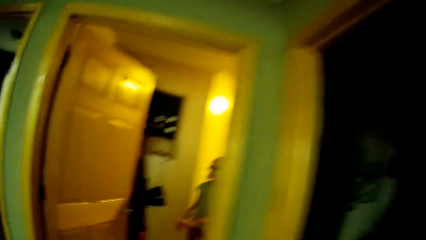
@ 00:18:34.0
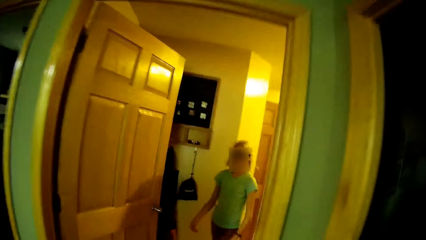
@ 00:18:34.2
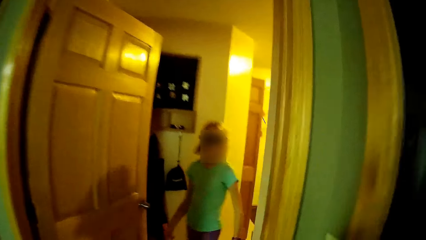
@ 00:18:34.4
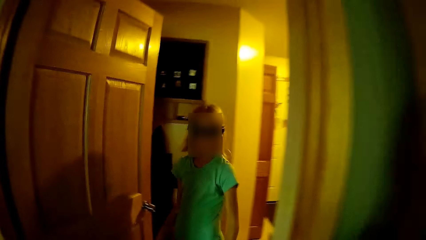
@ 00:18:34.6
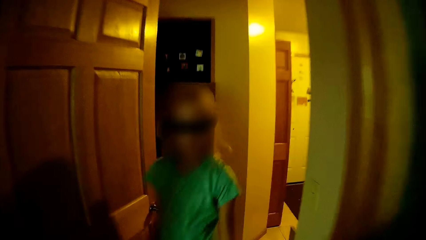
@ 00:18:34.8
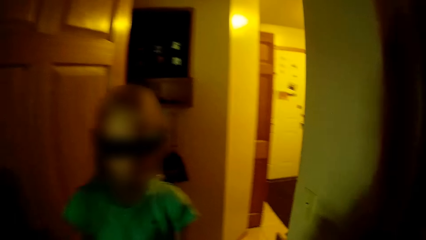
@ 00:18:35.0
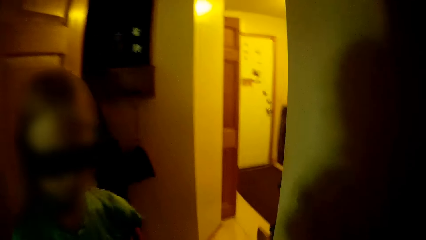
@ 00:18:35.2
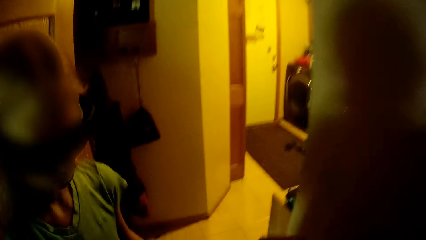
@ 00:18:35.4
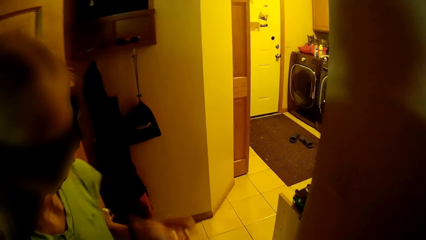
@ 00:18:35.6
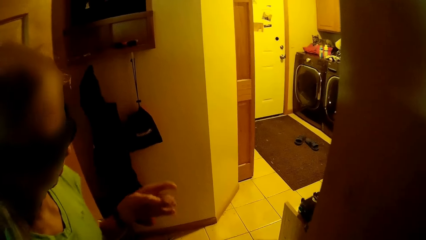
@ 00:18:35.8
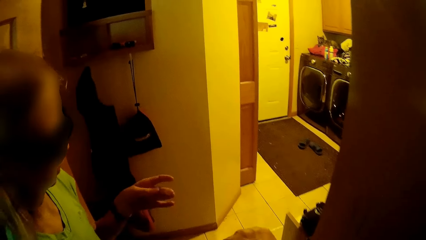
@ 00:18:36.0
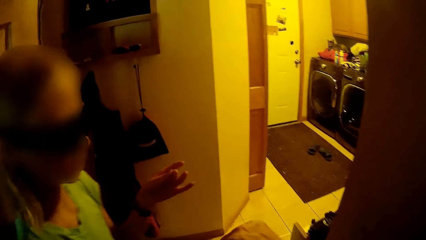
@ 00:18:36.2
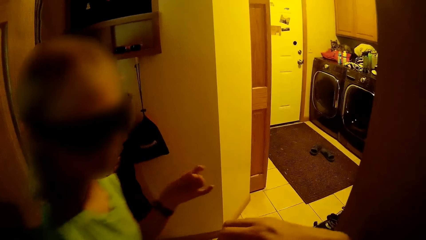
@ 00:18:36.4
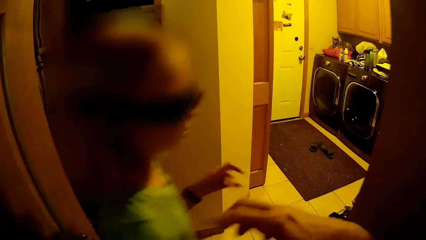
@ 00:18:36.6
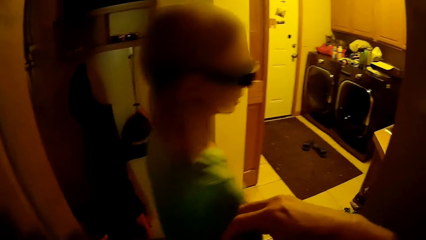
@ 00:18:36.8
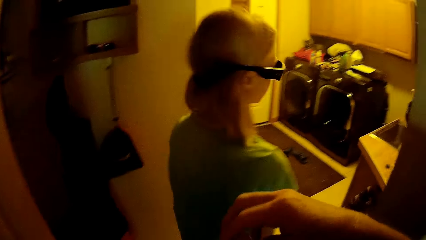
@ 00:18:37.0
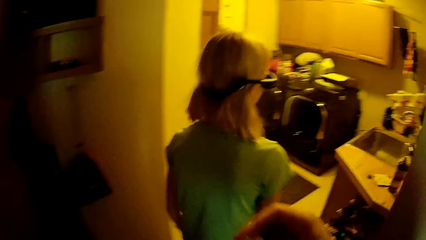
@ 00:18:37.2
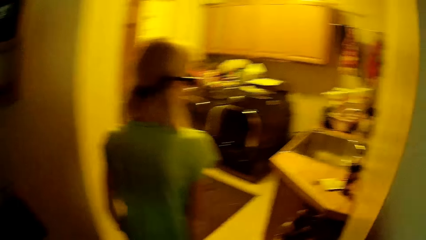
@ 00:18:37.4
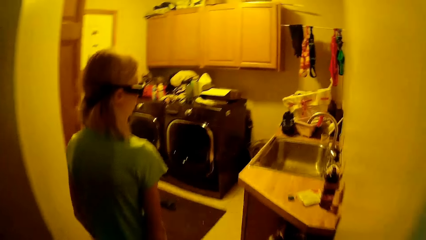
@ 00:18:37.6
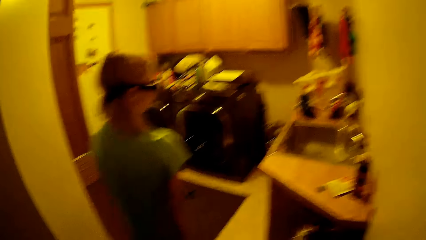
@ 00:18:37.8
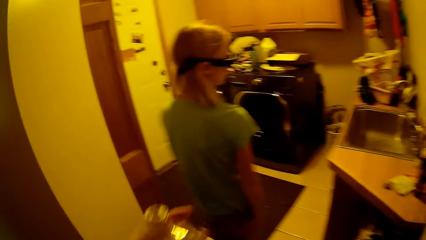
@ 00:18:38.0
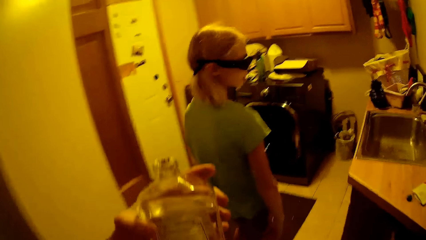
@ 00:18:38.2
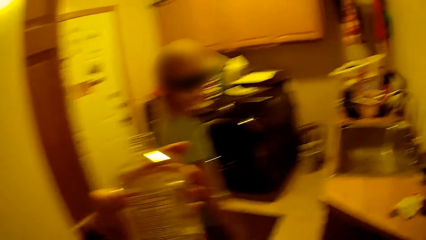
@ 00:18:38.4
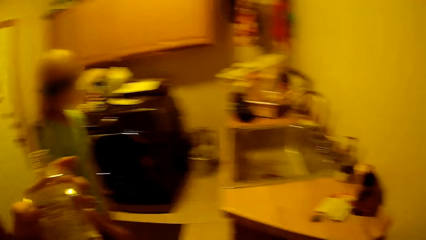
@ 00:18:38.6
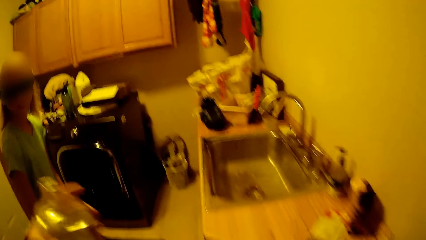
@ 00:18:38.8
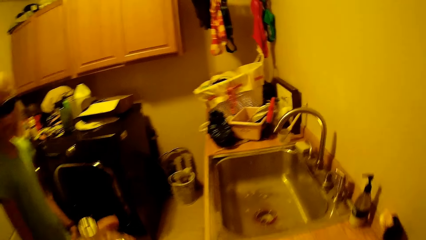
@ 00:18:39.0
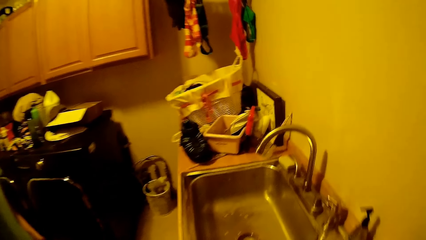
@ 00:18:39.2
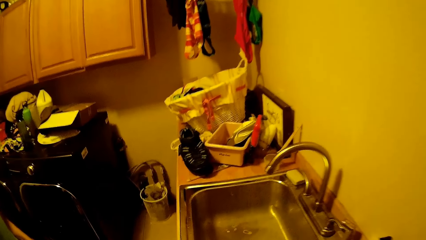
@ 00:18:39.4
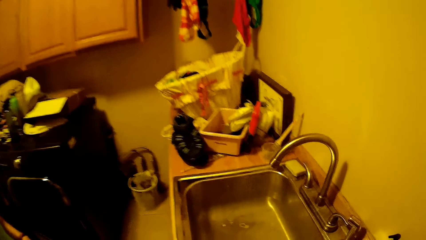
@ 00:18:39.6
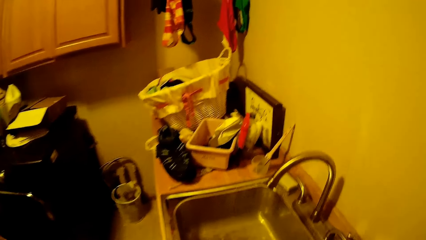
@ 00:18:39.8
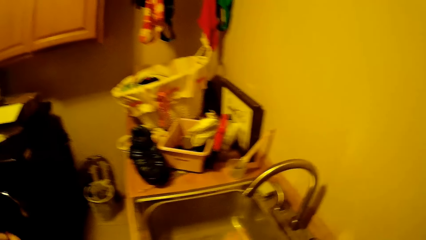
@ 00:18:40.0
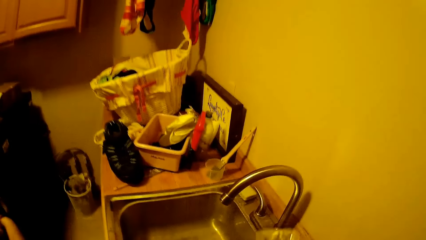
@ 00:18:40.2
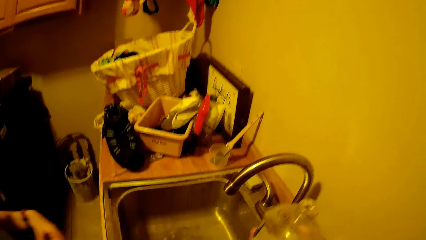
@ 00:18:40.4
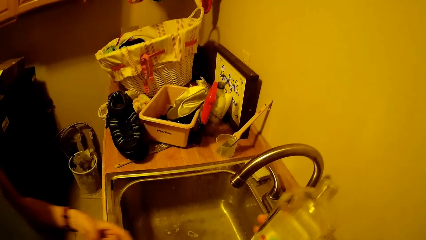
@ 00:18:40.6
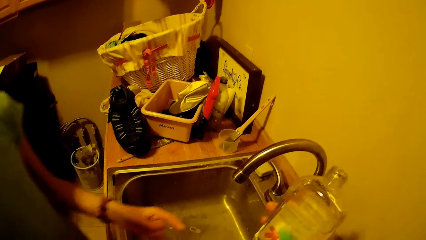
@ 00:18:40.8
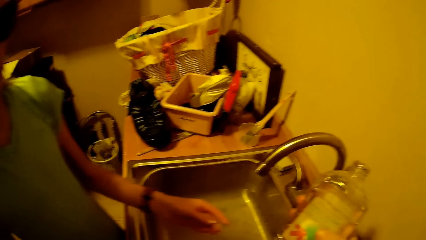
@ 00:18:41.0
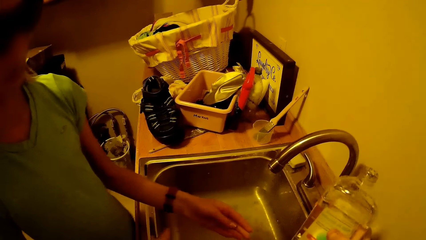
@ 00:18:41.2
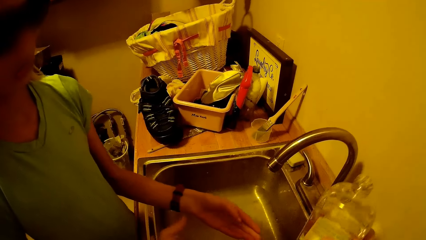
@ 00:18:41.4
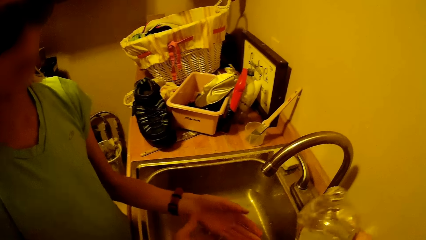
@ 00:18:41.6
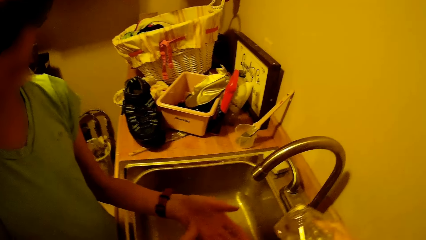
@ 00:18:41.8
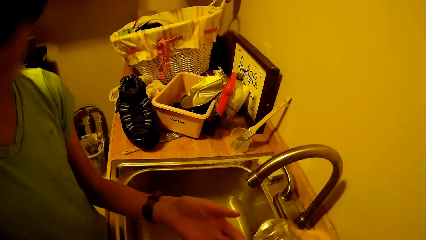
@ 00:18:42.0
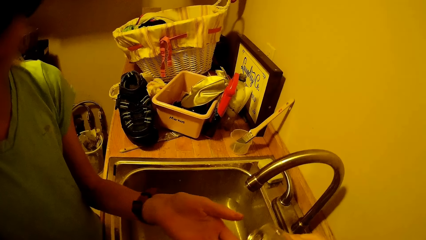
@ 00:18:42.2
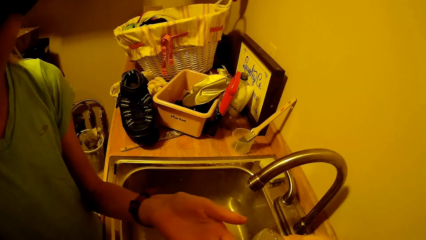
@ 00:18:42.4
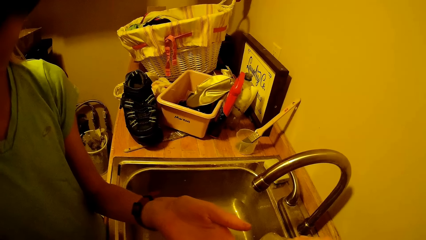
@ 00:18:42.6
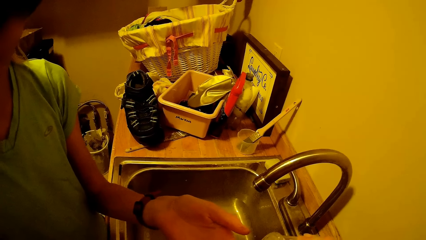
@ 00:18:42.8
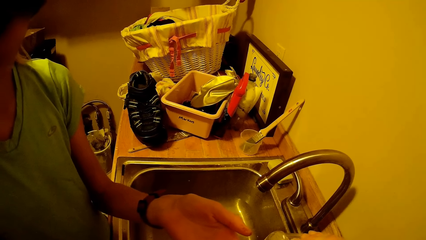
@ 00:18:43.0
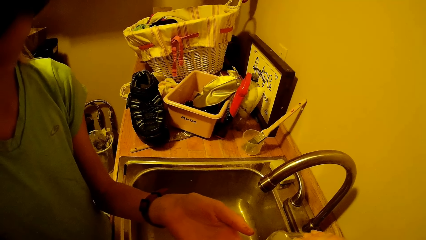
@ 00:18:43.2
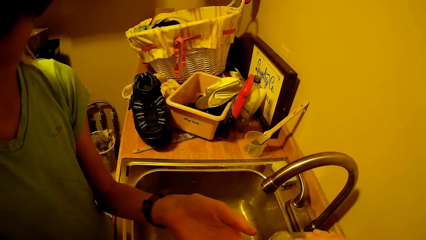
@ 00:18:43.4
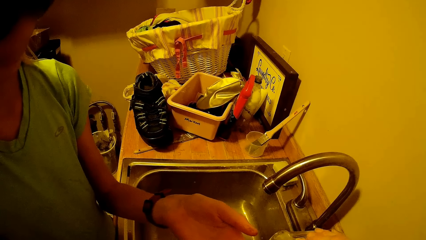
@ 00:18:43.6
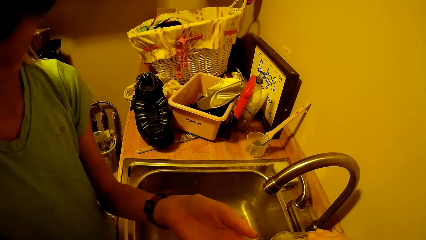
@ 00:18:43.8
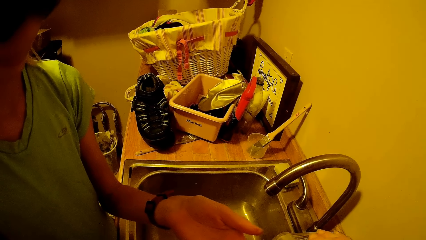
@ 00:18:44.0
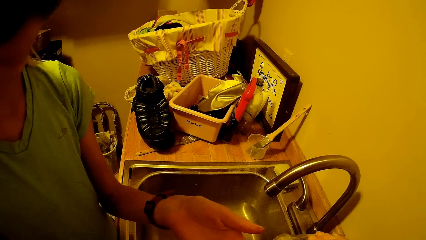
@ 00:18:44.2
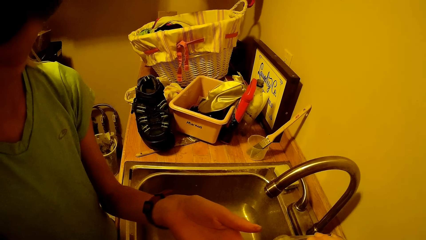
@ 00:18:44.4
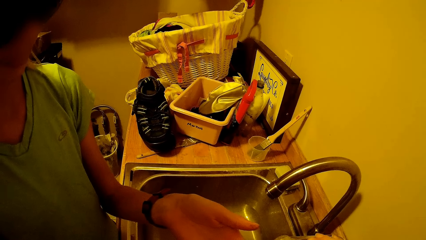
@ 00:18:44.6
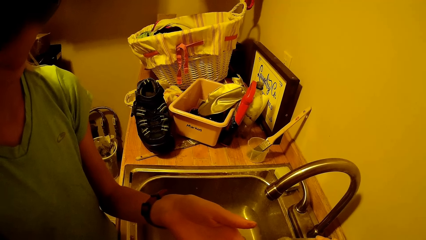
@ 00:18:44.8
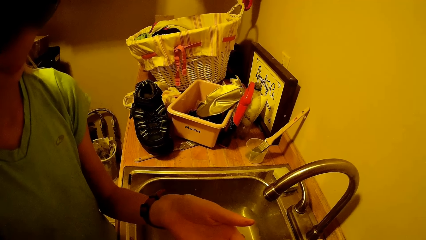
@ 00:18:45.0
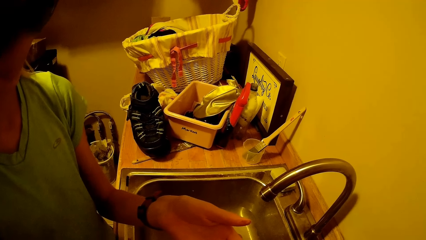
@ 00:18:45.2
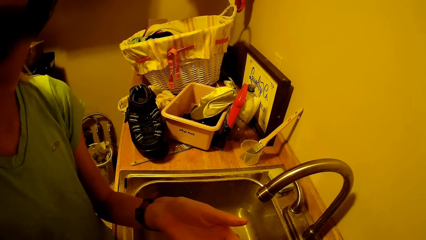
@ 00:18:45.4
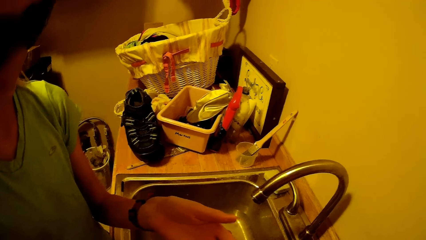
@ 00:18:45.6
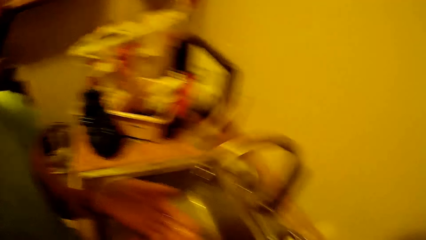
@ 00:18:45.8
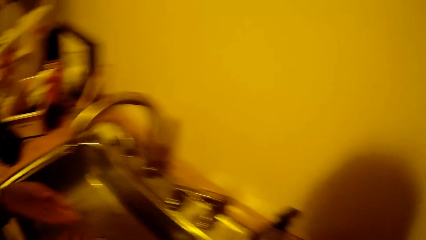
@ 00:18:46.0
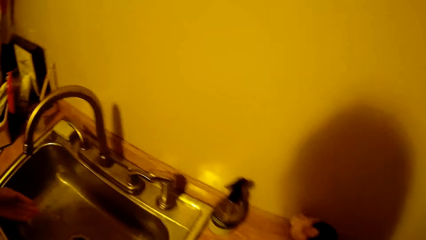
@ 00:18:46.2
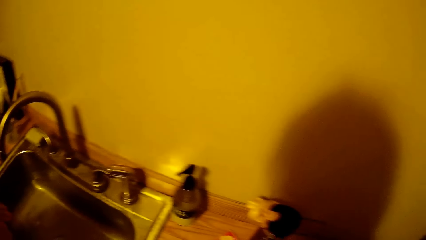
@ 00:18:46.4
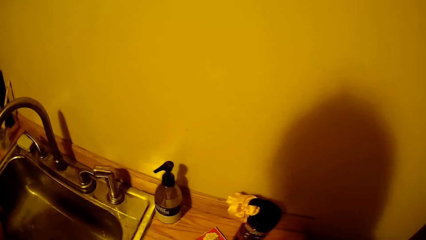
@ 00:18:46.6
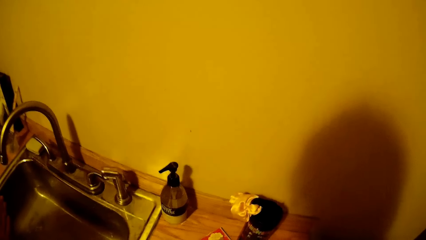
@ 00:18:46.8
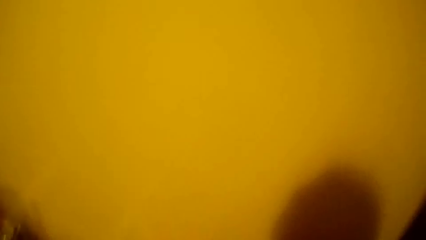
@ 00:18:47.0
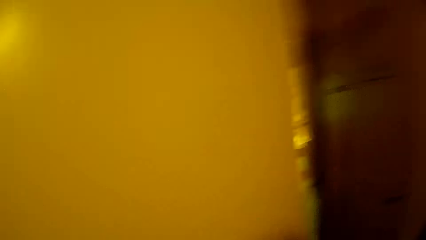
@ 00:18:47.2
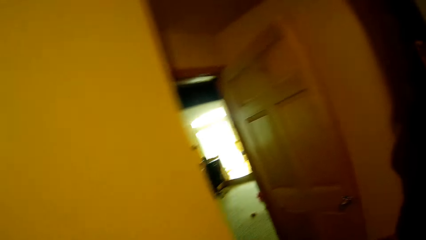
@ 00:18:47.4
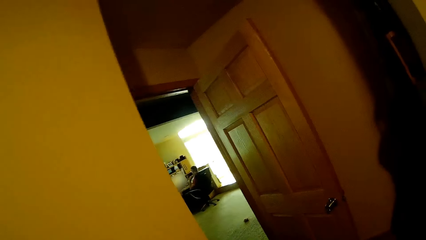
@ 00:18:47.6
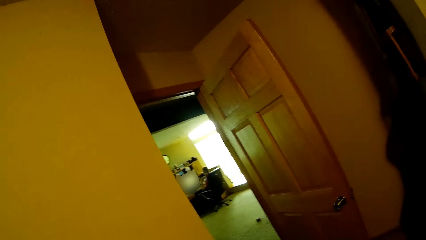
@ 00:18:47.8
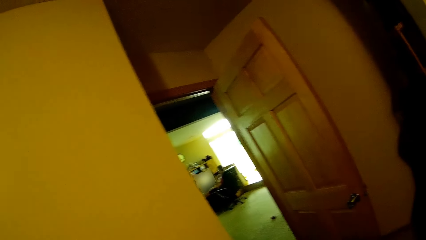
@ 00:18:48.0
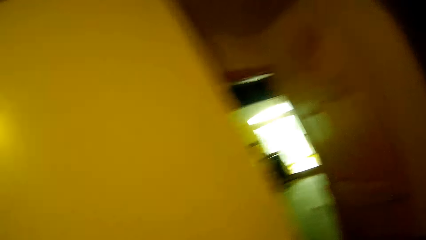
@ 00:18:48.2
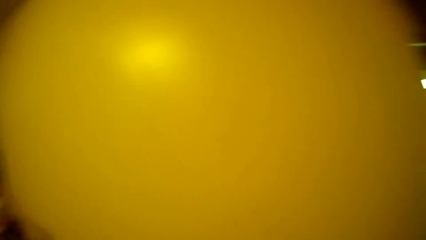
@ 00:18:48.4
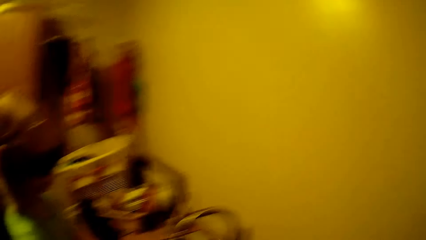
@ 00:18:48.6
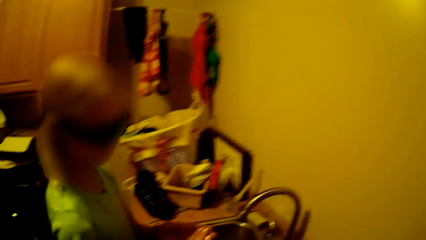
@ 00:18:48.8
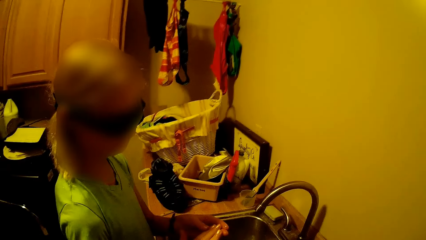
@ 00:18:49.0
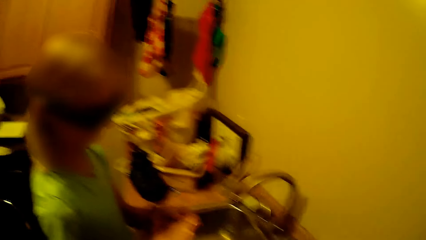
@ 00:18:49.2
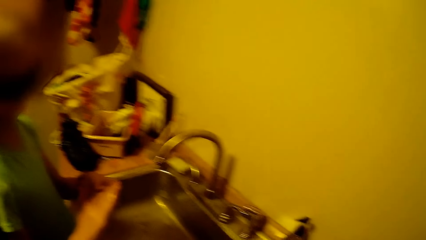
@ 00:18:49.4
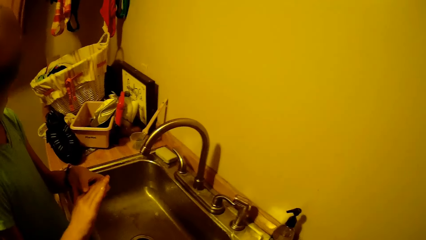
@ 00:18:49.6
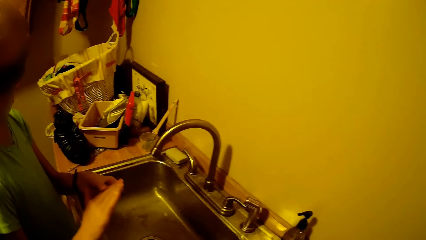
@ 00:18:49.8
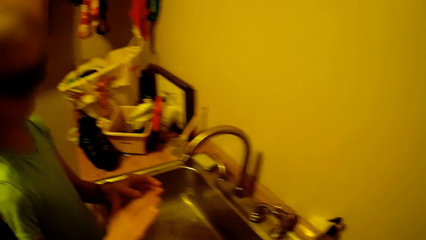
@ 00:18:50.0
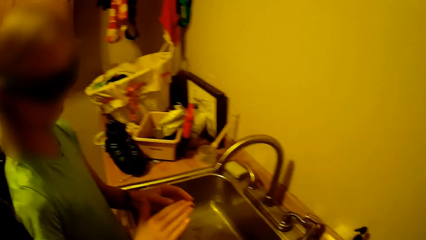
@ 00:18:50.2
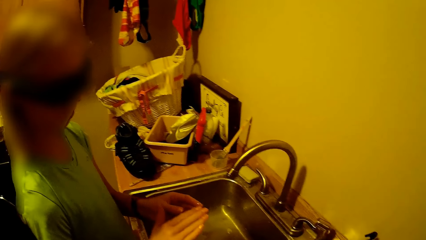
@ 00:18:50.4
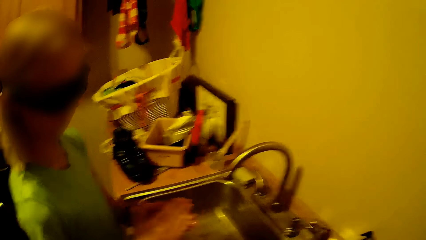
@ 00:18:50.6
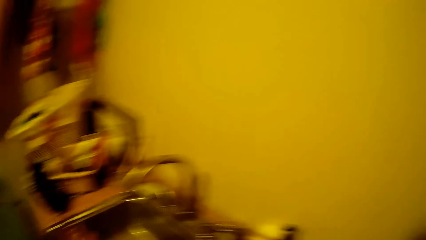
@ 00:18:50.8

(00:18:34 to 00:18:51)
A lady walks in the house. The lady steps forward and rubs the fingers. The camera wearer raises the hand. The lady walks around. The camera wearer steps forward. They move the hand. They hold a bottle. They step forward and walk around. They hold the bottle near the sink. The lady stretches the hand to the sink. The camera wearer pours something from the bottle to the lady. They look around. They look around again. The lady scrubs the hands.
